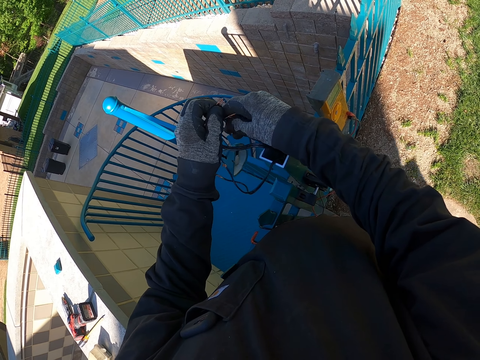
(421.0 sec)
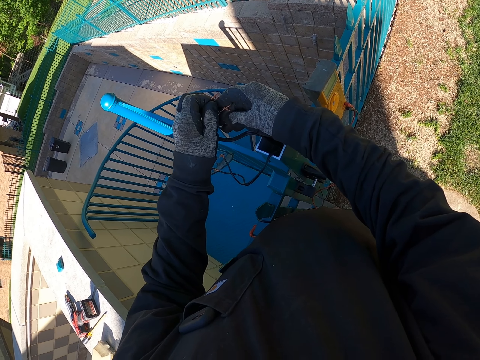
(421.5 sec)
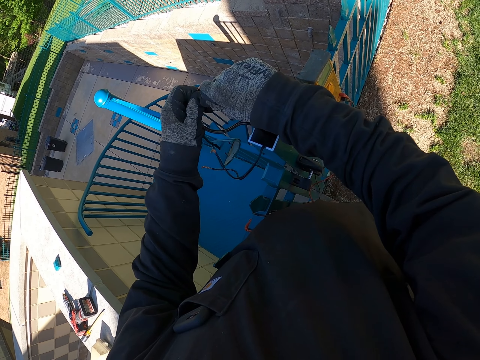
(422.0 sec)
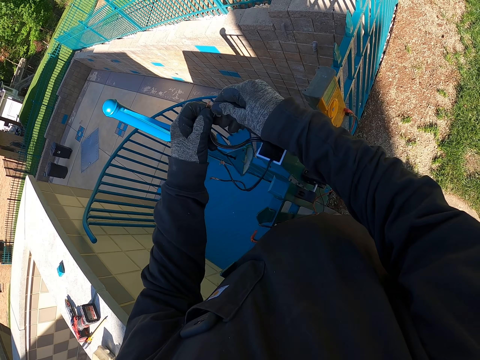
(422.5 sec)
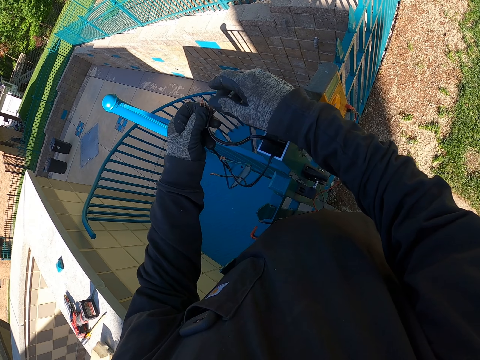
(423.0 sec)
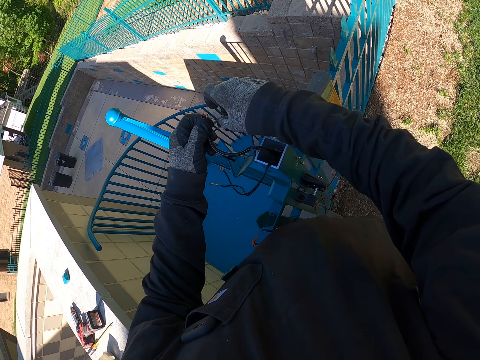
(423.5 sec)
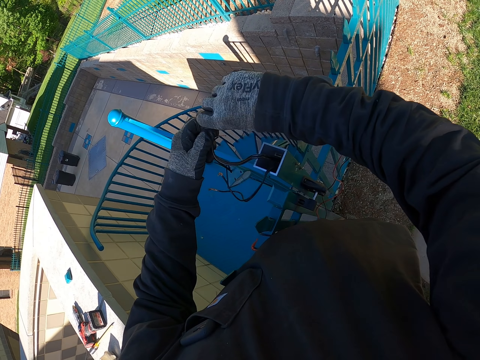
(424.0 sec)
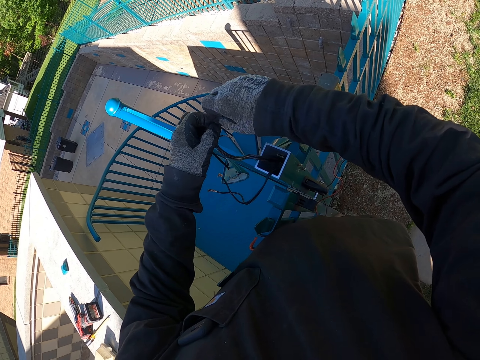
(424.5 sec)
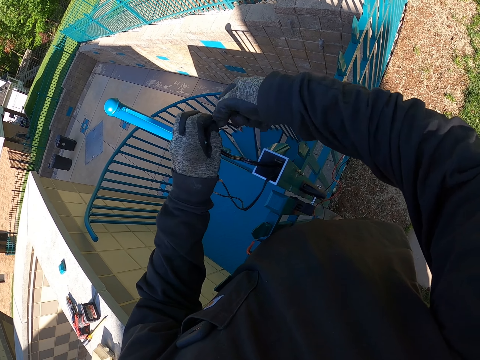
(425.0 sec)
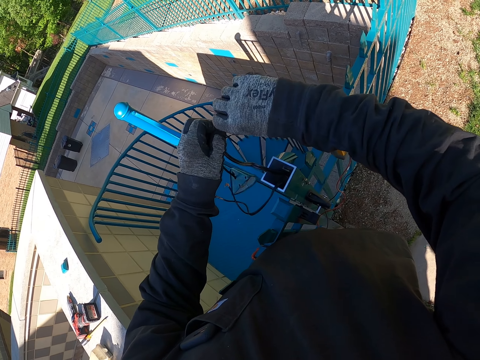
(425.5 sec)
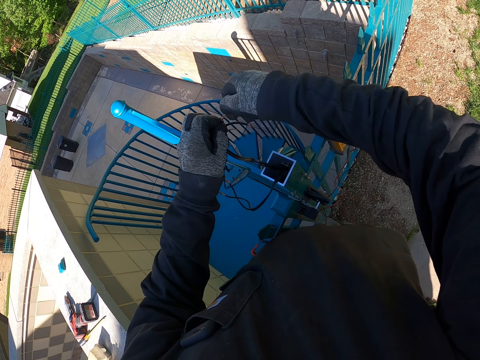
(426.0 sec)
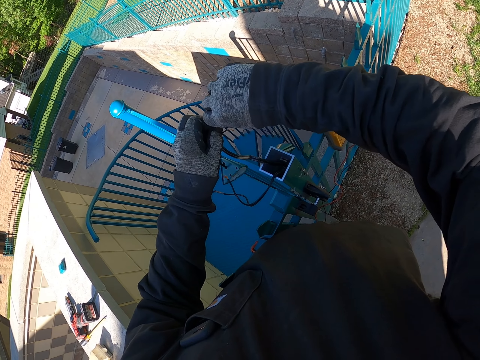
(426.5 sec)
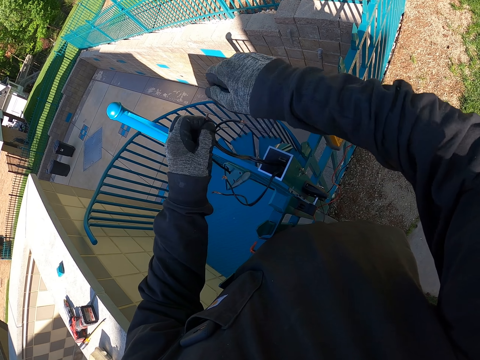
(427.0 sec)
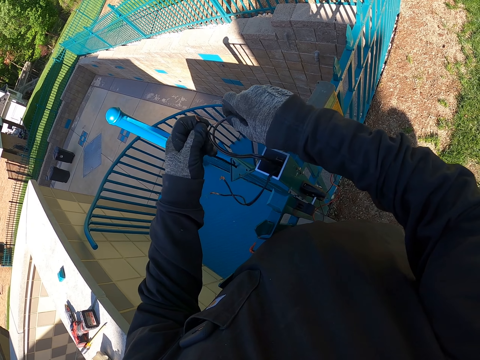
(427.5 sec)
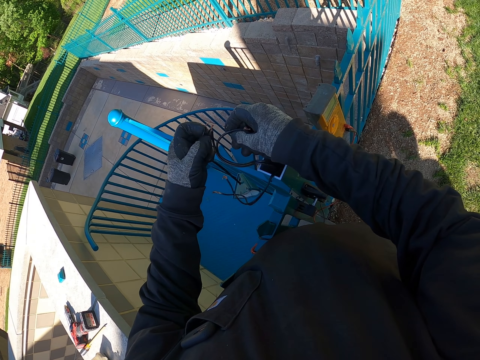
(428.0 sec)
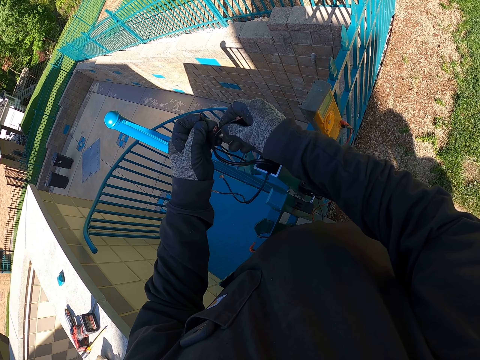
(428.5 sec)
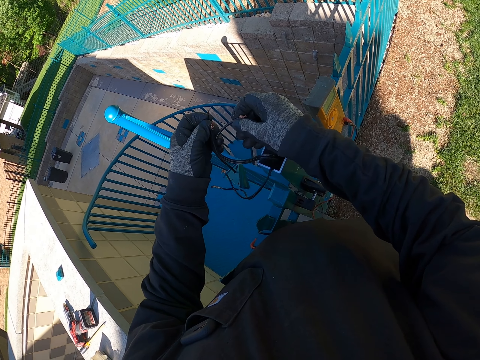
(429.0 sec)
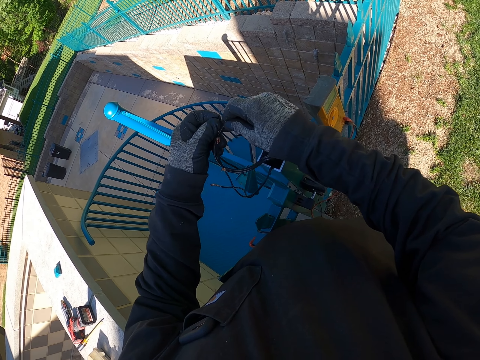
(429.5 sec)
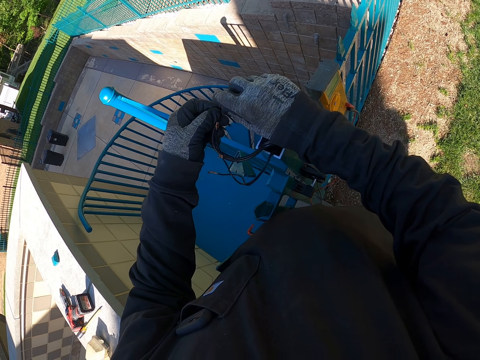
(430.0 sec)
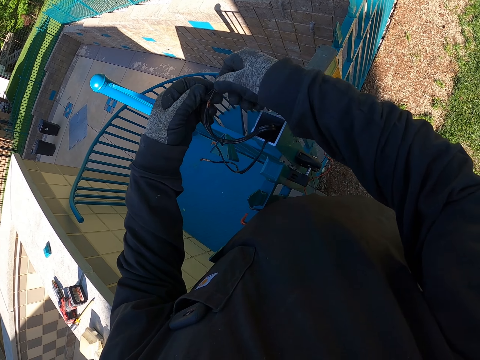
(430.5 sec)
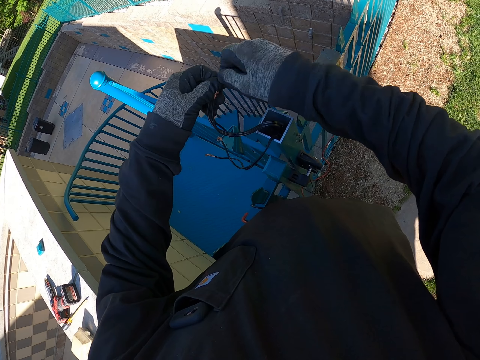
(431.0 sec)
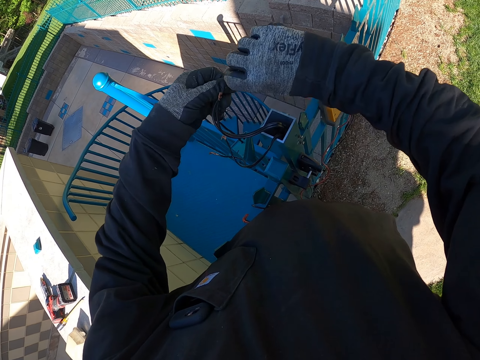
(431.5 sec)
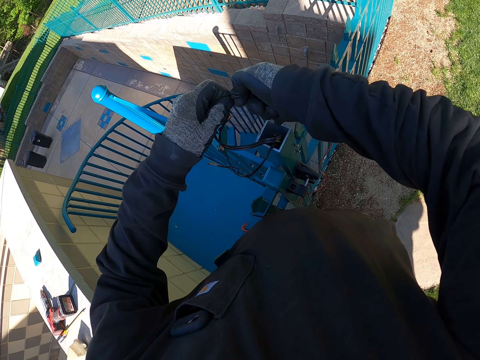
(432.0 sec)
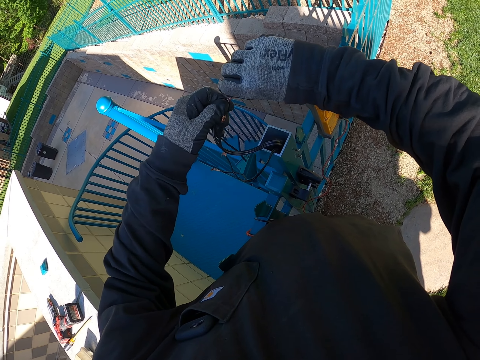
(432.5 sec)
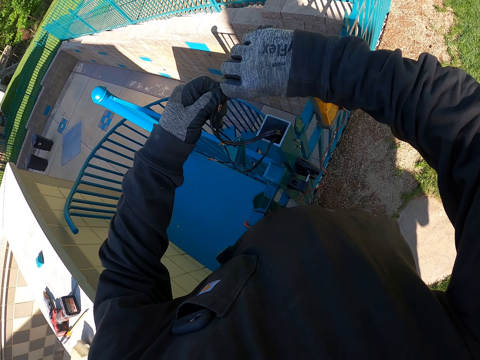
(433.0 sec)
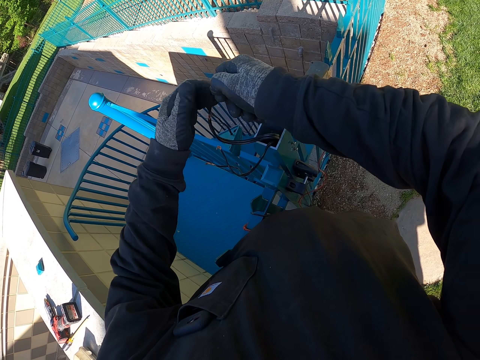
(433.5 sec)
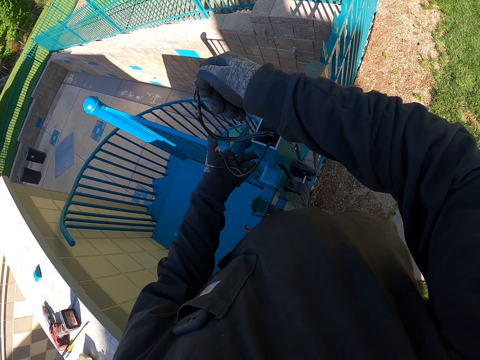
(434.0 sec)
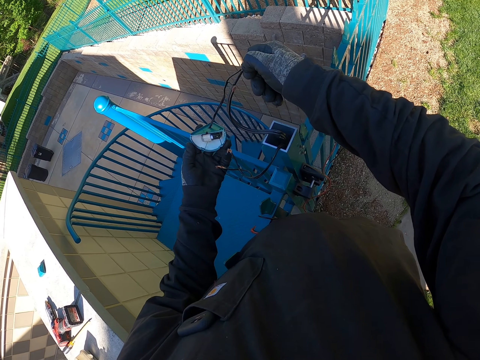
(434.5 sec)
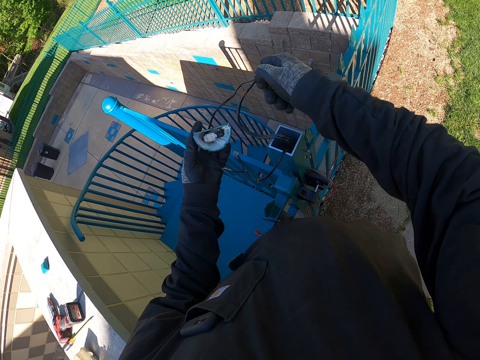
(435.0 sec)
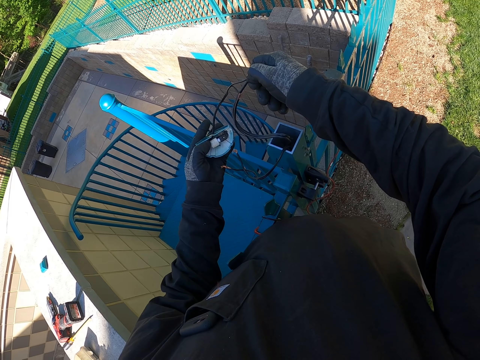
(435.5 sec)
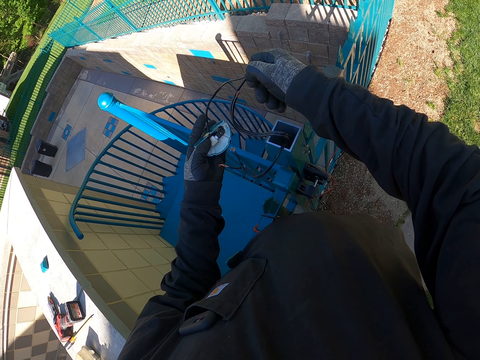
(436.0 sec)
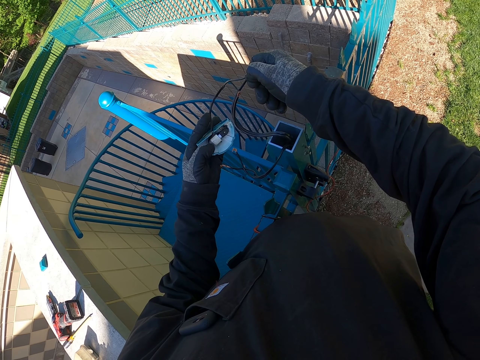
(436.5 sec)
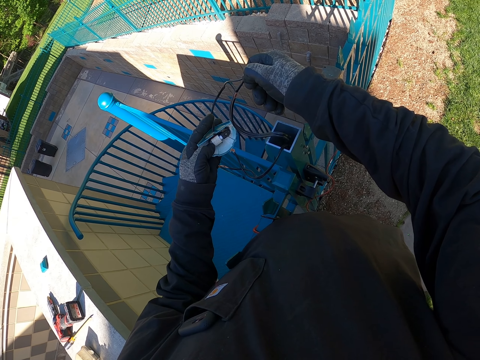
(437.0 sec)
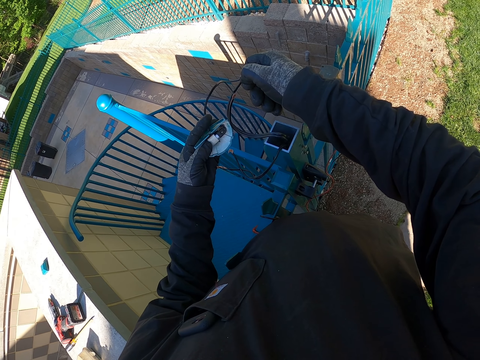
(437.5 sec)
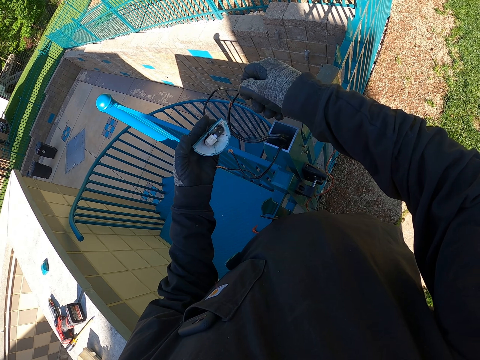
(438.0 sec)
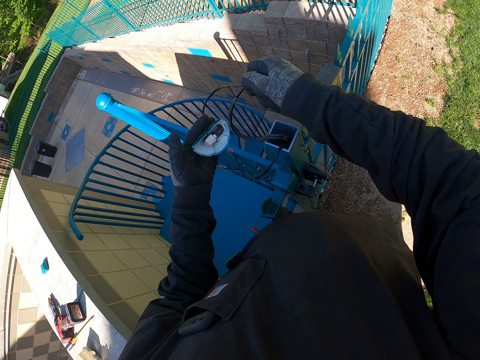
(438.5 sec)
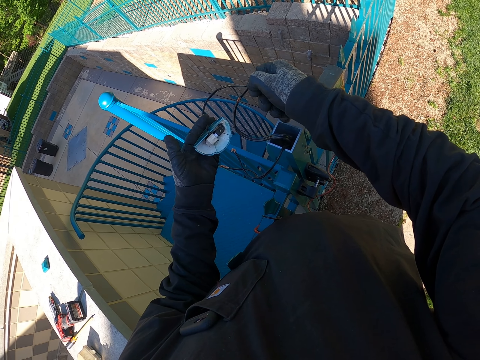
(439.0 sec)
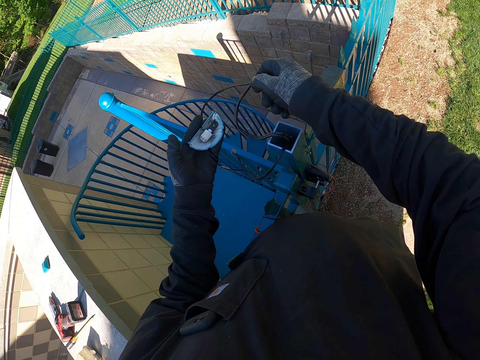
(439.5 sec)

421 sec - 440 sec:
The camera wearer tightens something. They hold something. They press the switch inside the top lid.

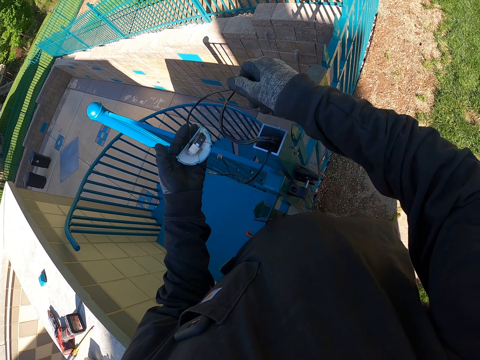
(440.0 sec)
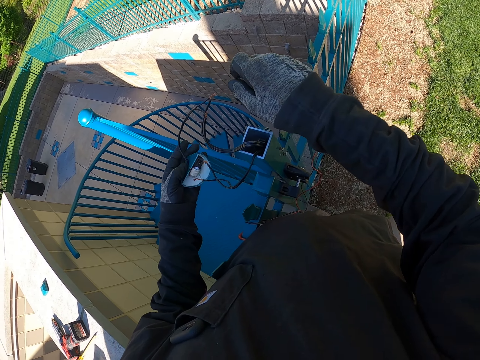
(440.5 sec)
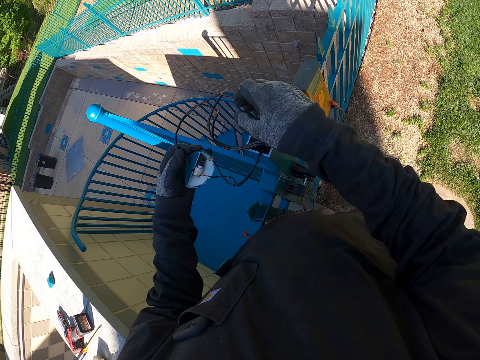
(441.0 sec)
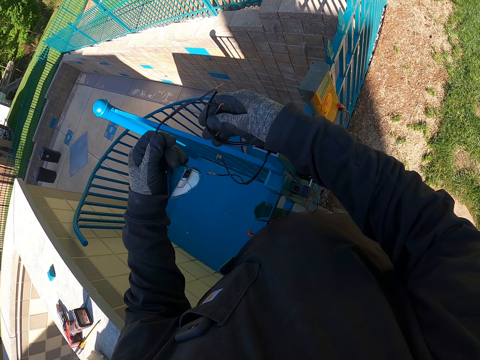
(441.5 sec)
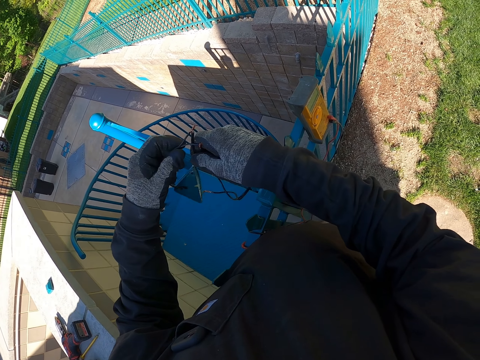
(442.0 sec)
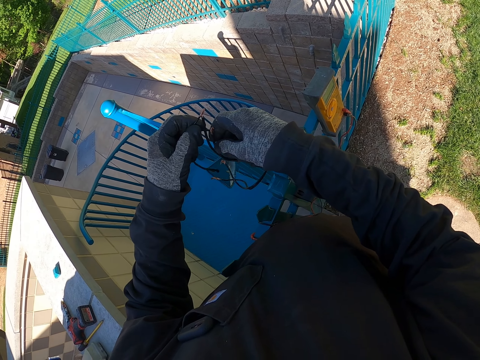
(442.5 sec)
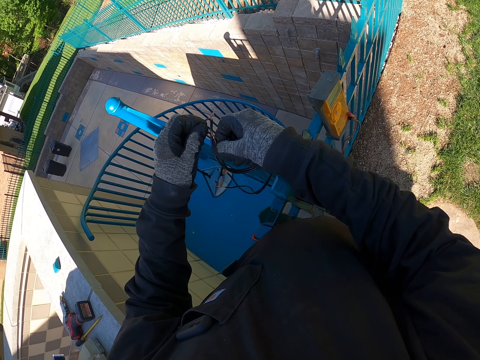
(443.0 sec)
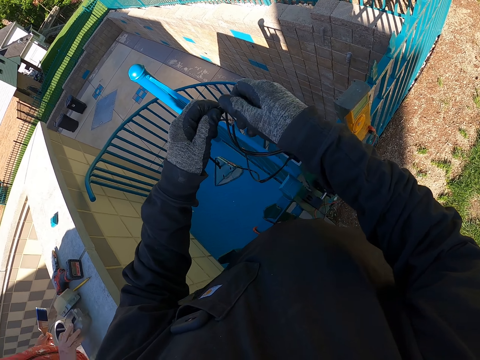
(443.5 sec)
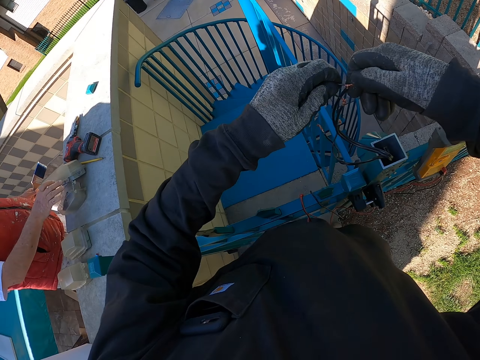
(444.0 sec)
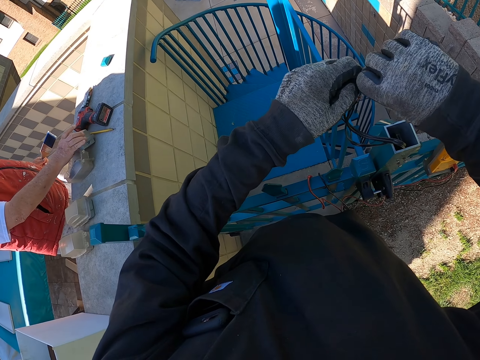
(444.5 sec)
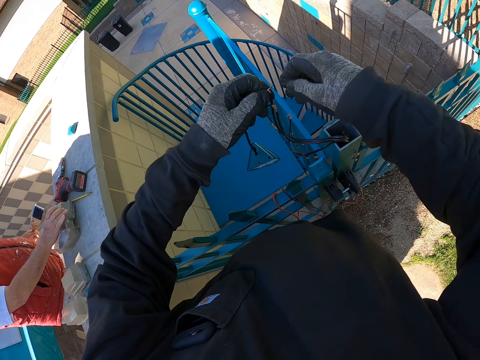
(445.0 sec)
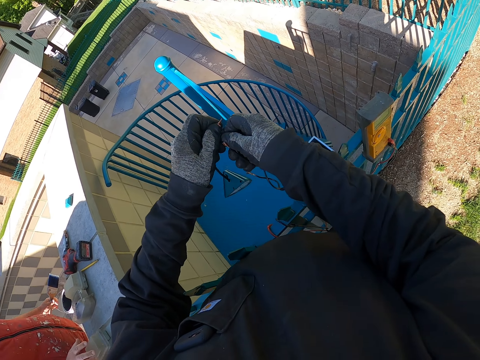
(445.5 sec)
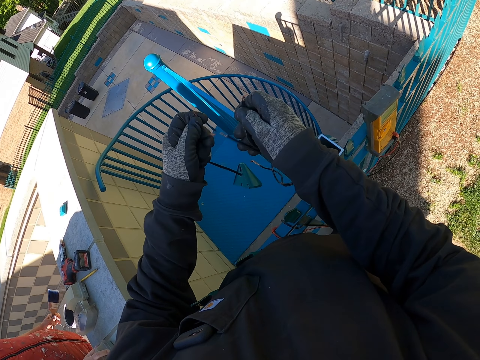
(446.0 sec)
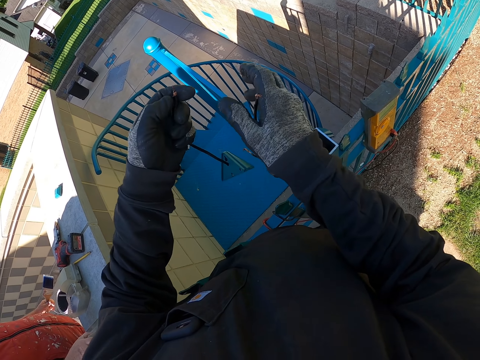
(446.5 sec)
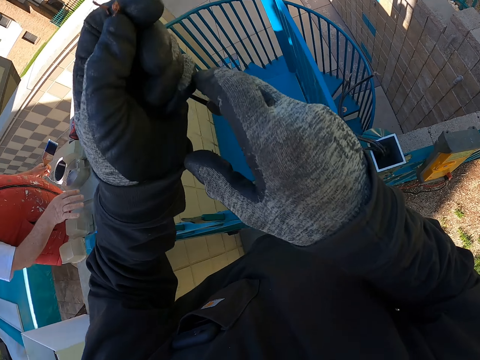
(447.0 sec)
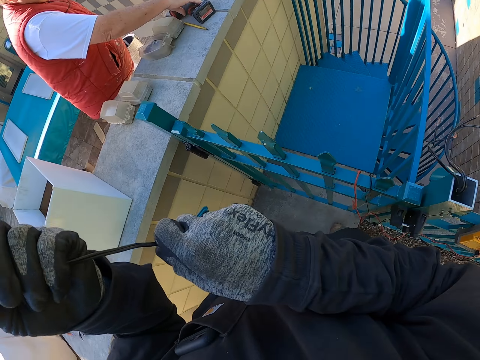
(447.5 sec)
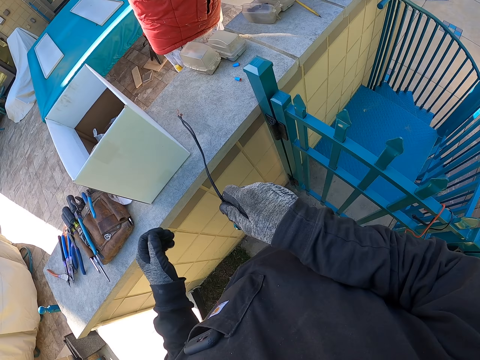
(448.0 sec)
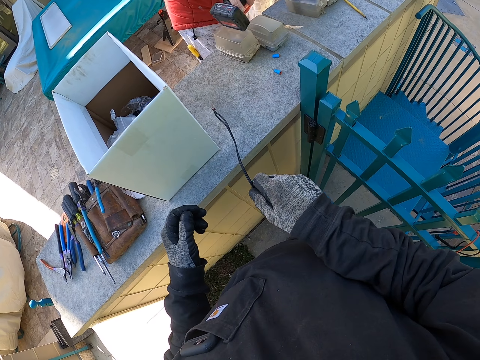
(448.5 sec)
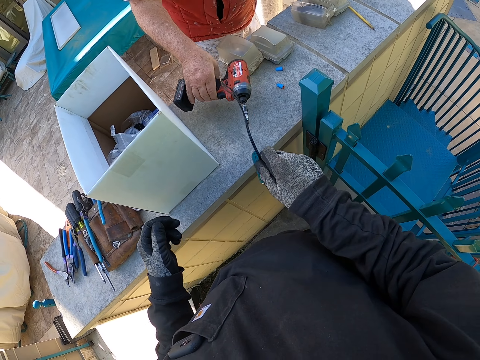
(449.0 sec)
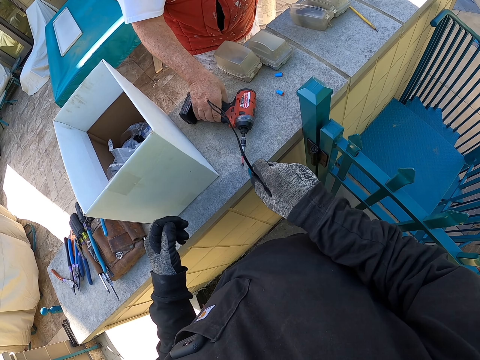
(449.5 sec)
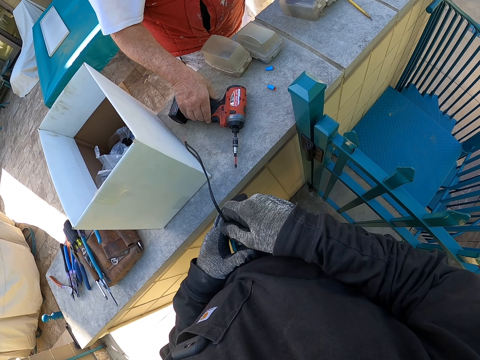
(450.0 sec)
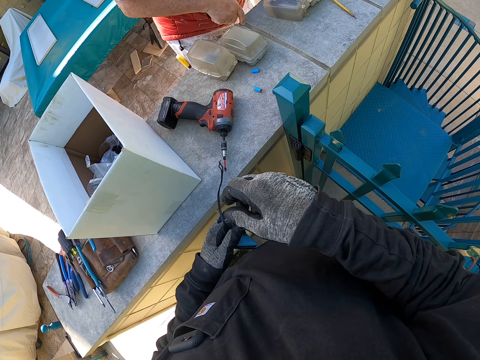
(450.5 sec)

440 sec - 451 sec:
The camera wearer disconnects the lid cables. They tighten something. They hold something. They shift the top lid to the right hand. A man places a drill on the countertop. The camera wearer shifts the top lid to the left hand.
